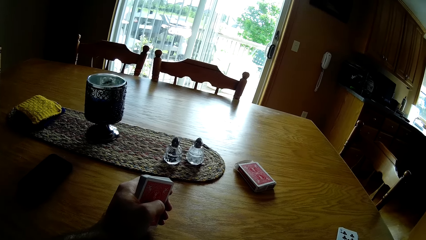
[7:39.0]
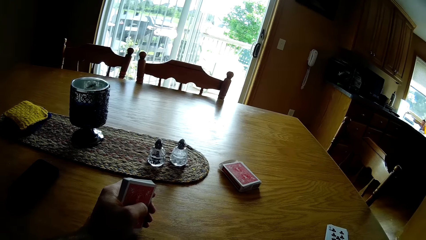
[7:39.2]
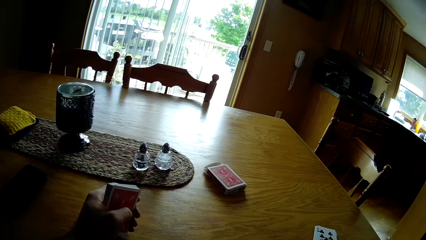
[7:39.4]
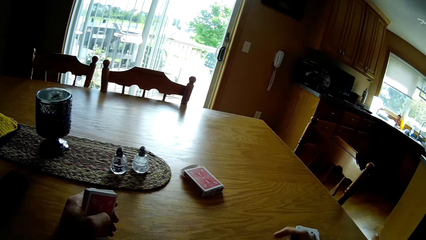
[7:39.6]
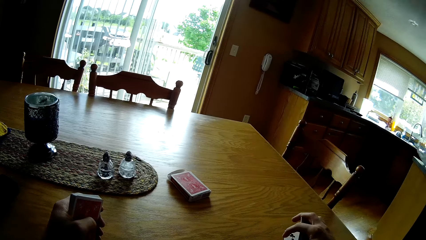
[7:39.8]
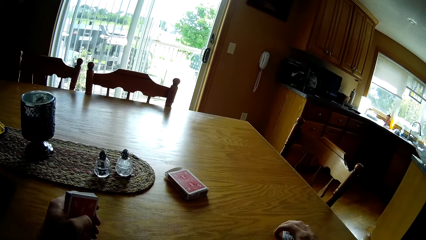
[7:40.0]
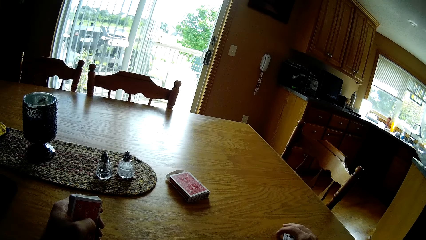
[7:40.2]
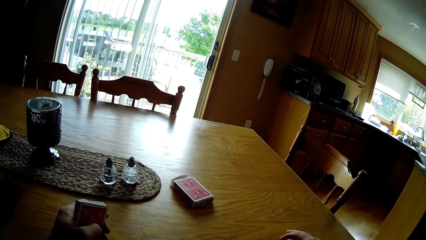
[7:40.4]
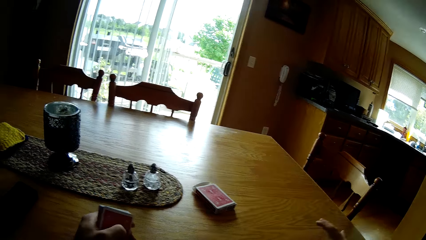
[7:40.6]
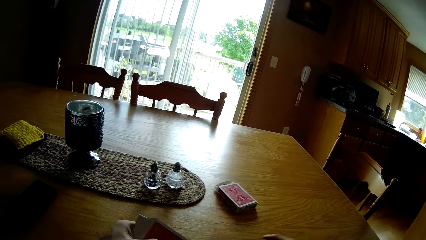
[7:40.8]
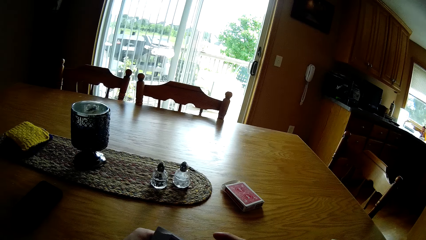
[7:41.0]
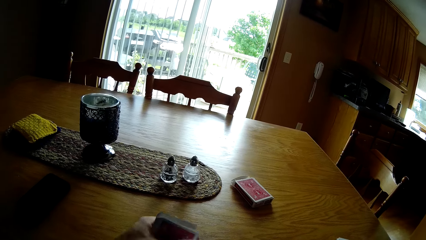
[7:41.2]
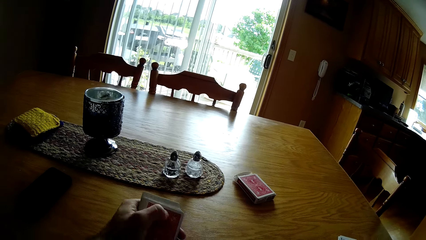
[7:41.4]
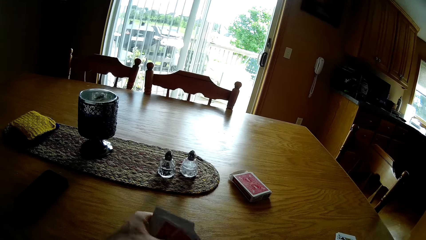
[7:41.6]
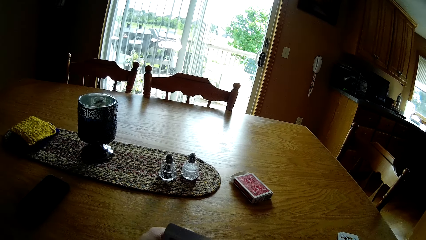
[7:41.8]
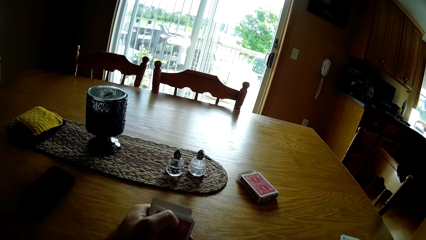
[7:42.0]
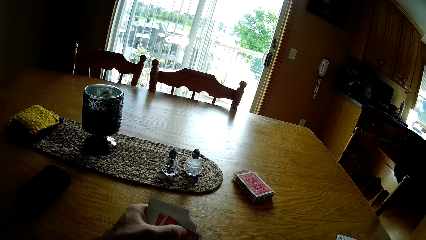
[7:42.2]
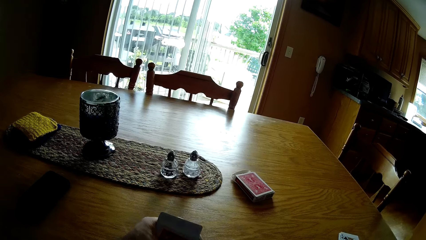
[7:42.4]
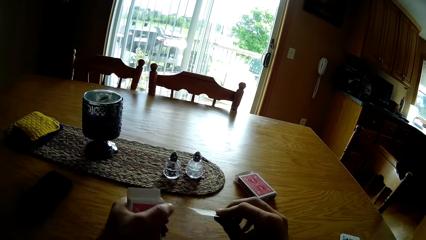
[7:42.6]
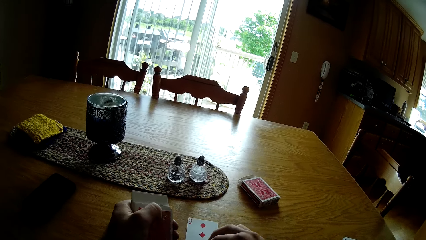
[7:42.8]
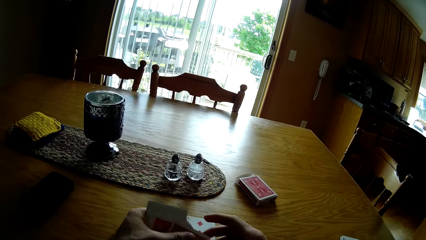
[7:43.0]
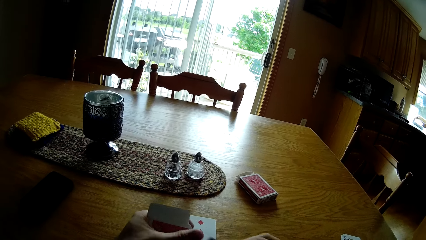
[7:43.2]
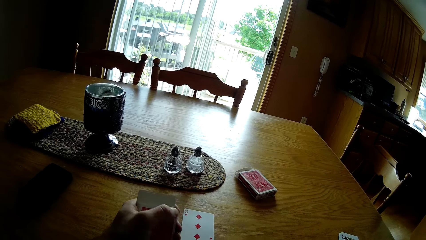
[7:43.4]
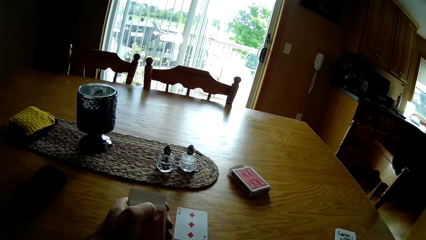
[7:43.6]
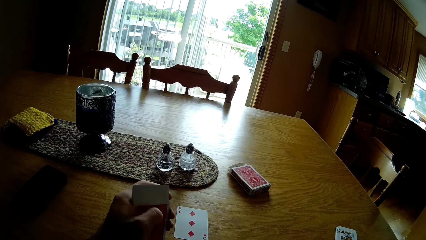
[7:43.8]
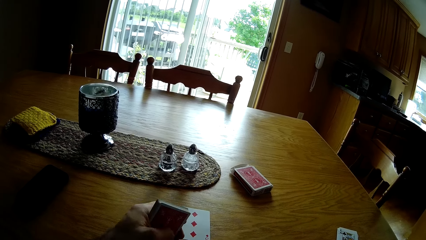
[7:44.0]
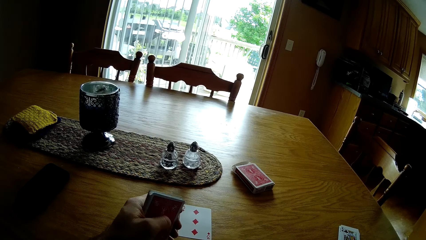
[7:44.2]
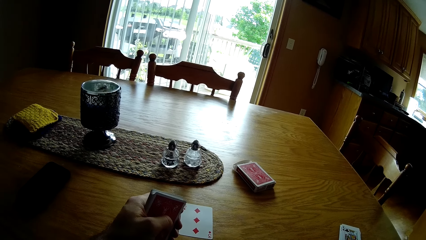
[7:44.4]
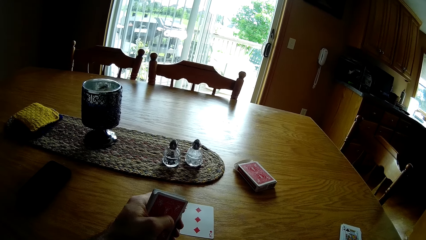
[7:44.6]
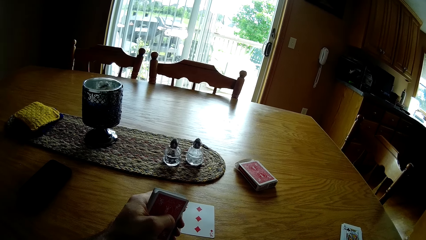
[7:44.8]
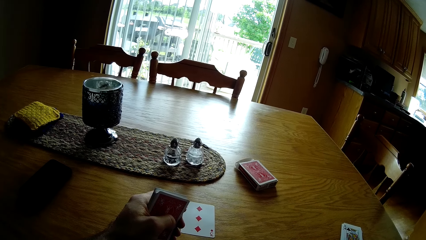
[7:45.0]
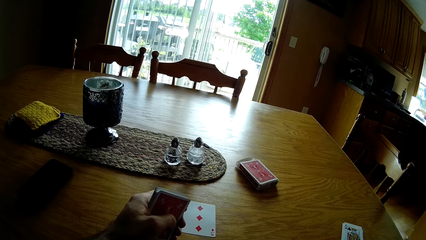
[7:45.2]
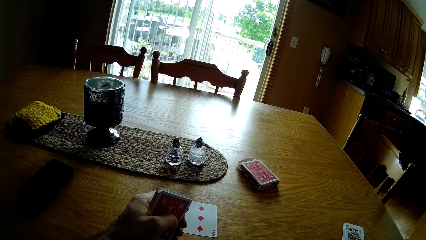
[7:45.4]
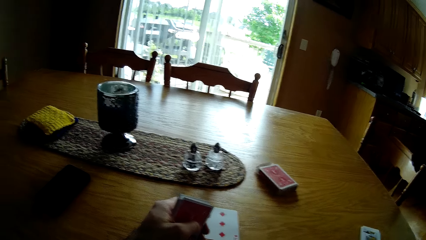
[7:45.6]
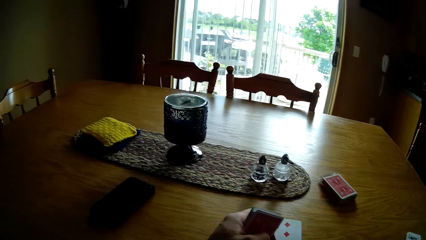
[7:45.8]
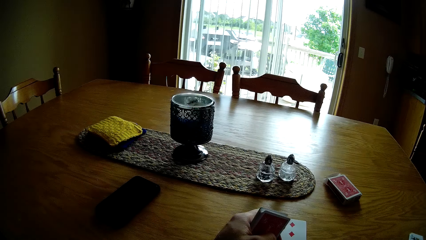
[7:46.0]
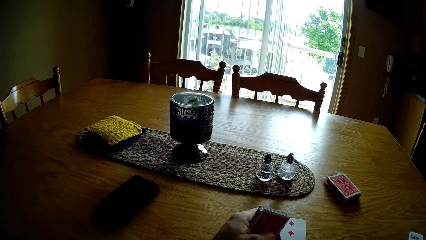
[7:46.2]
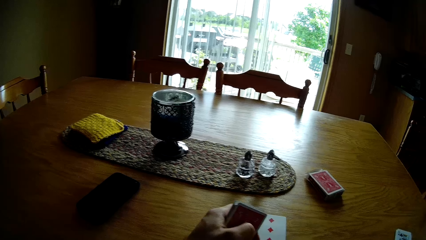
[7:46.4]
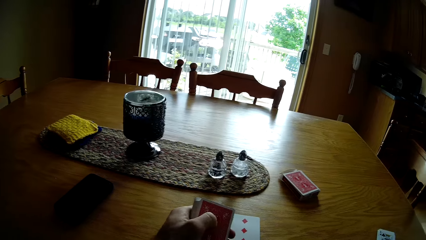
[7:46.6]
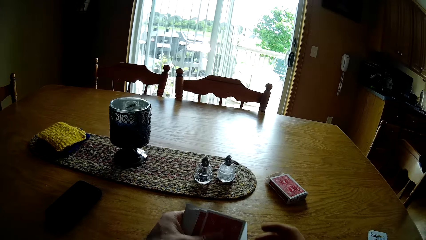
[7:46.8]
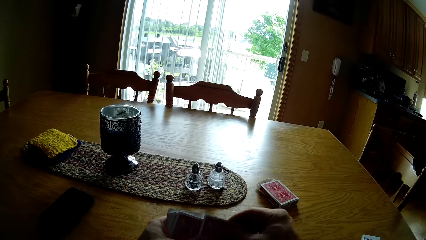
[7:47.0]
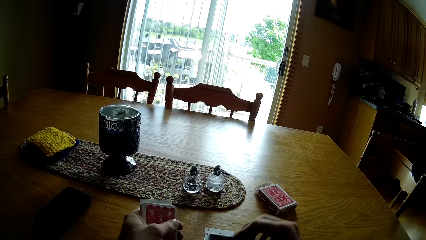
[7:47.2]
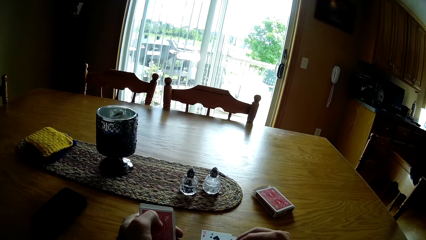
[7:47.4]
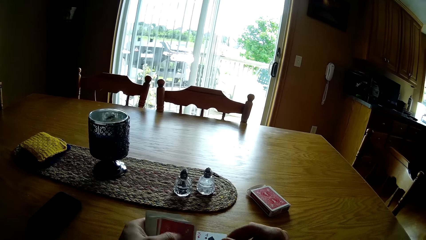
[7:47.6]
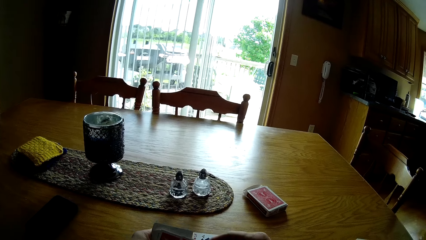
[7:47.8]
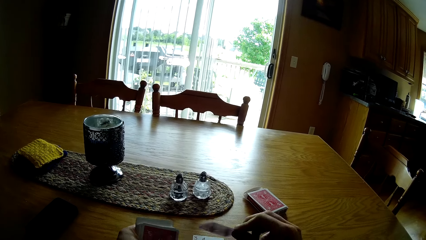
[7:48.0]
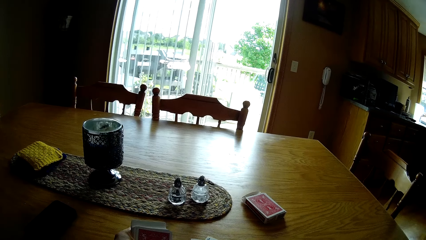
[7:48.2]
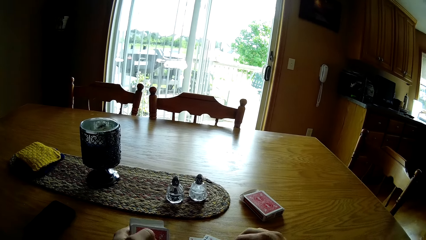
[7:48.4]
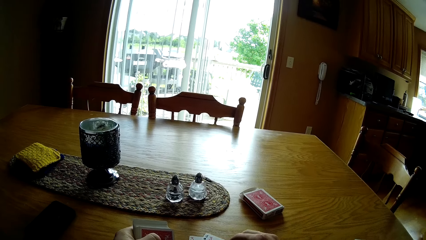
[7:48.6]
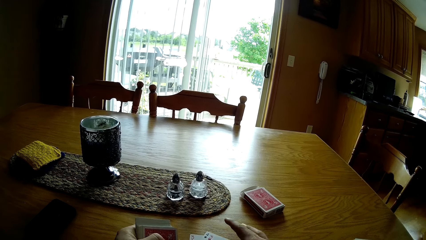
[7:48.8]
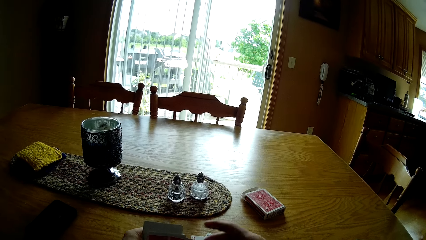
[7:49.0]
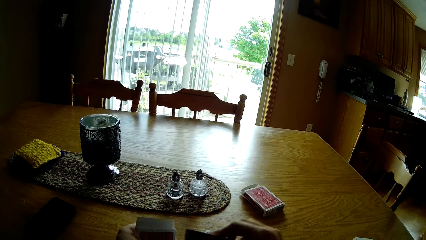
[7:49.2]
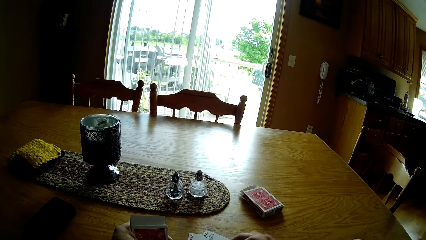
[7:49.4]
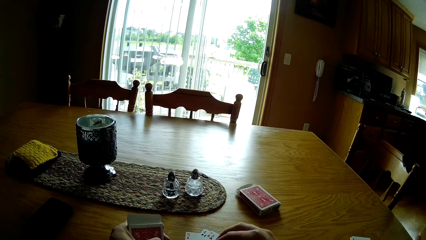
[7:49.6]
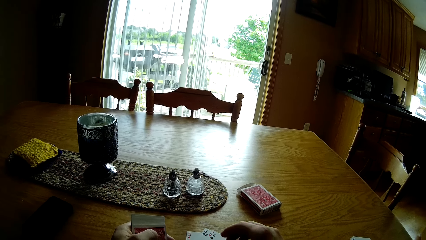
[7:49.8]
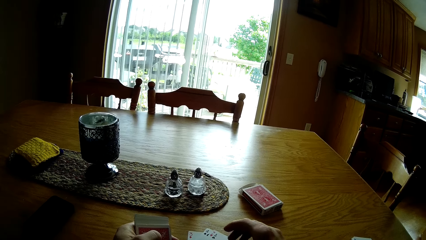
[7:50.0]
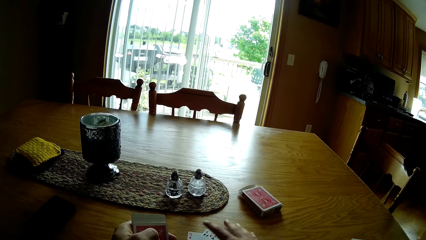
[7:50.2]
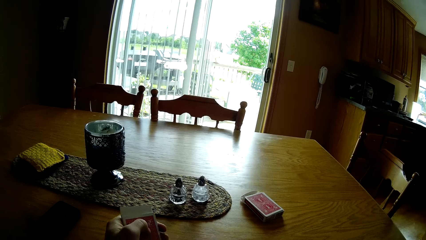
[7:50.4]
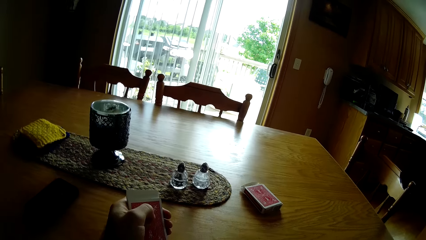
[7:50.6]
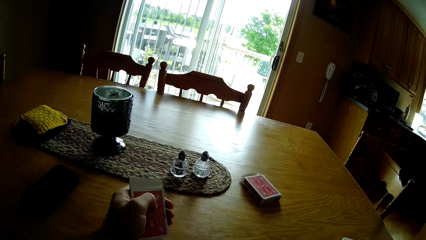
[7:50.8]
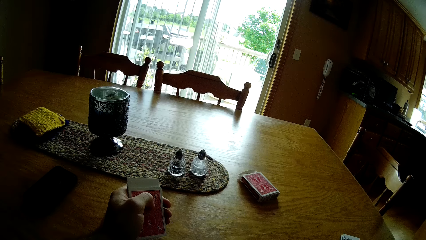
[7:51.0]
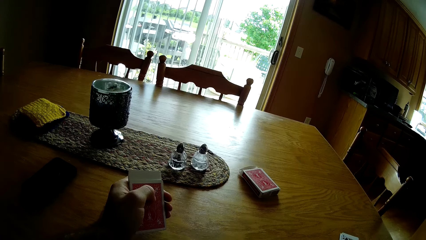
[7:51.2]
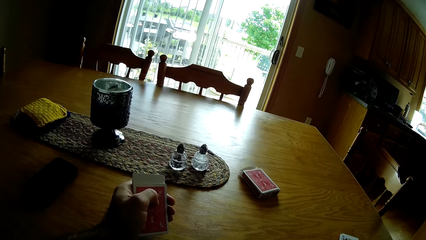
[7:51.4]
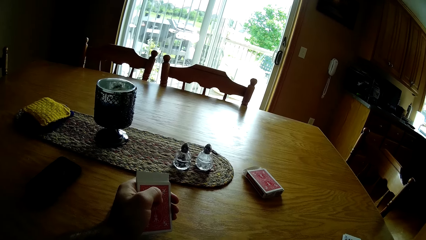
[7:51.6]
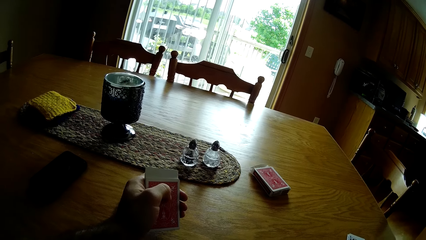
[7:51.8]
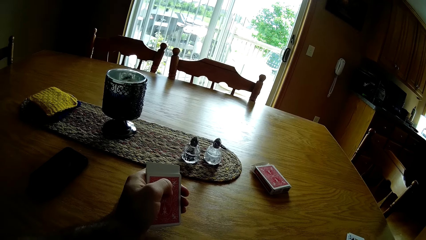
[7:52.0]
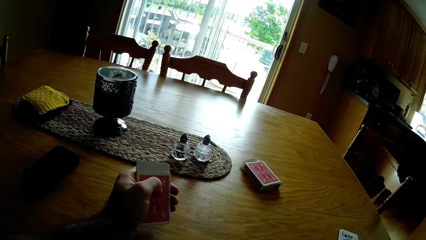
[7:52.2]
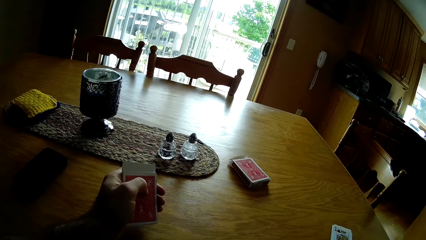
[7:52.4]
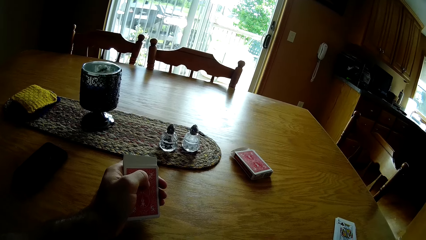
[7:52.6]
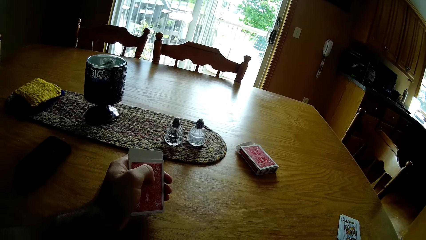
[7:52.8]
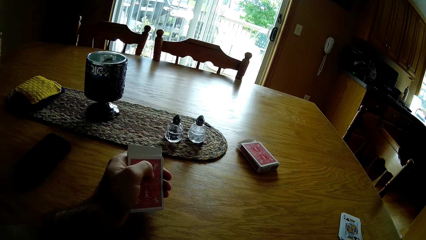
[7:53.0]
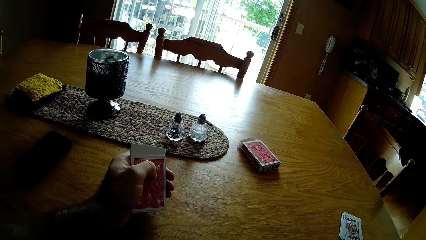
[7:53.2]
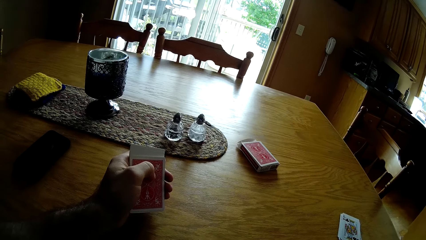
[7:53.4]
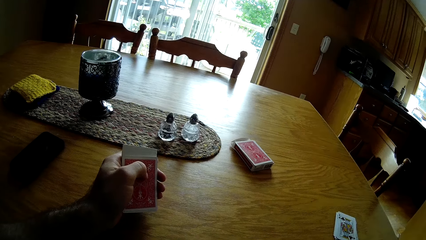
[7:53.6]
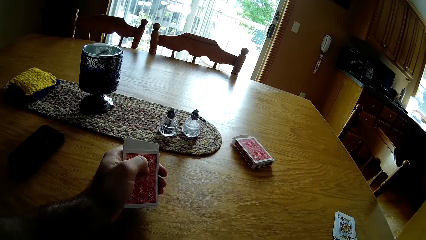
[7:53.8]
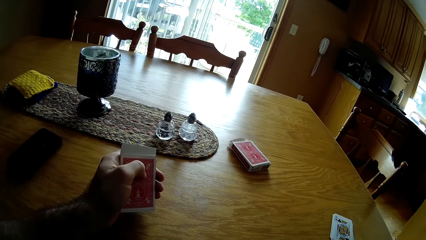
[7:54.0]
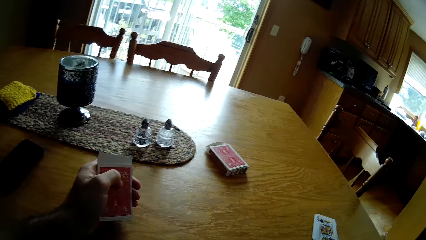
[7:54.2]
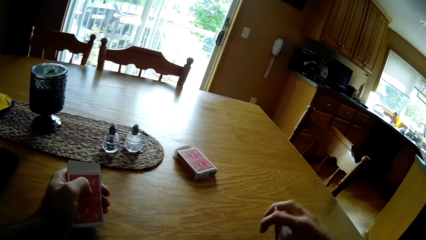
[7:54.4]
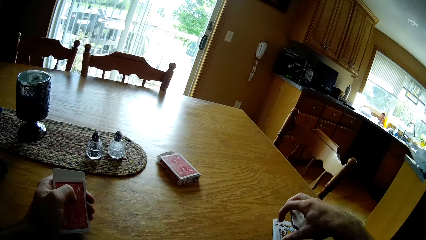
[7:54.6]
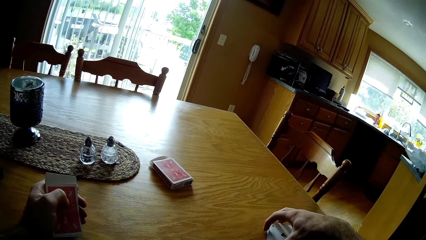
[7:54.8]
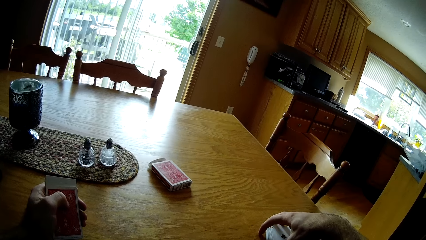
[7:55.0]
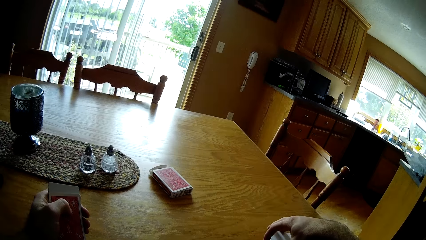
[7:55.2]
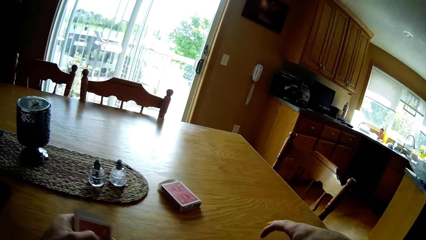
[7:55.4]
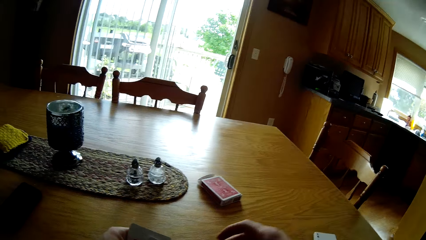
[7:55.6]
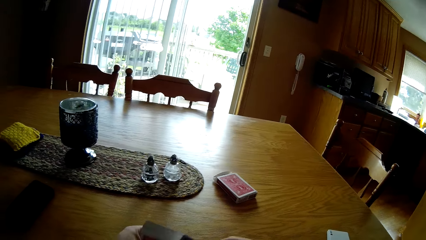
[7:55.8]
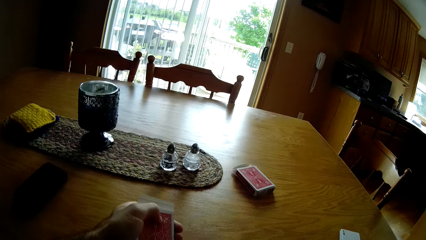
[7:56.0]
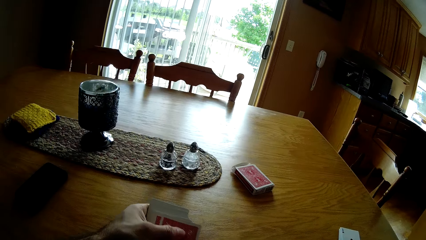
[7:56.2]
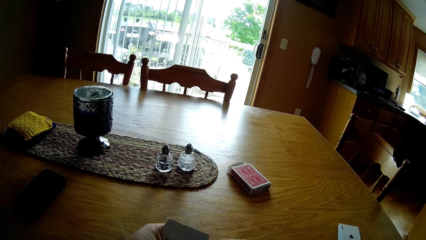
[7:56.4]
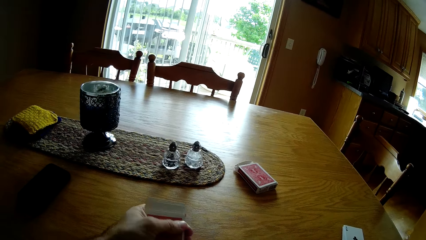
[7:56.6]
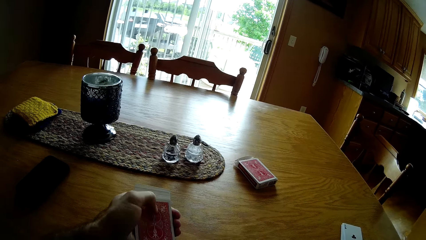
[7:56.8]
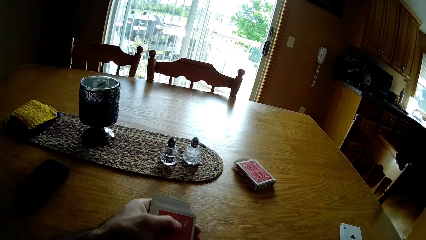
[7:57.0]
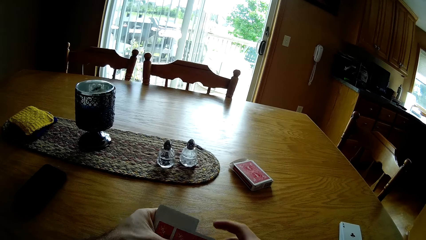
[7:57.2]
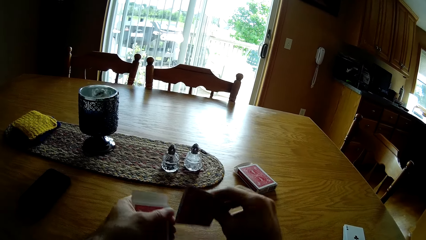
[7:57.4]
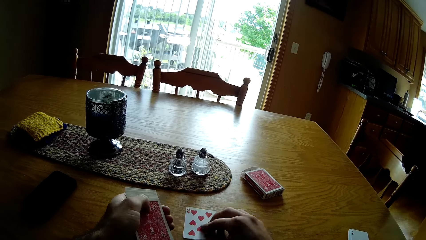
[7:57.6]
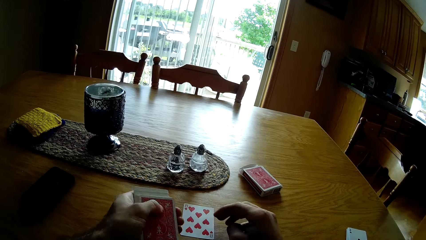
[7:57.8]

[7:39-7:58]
The camera wearer places the cards on top of other cards. They place cards on the table. They pick up cards on the table. They place the cards on top of other cards. They place cards on the table.
